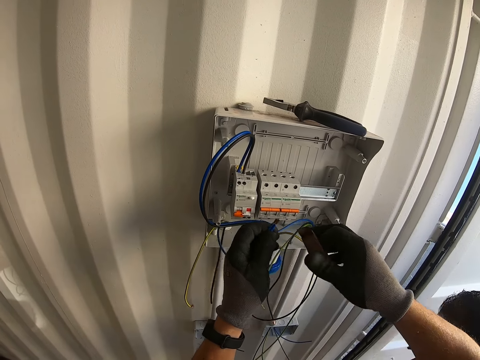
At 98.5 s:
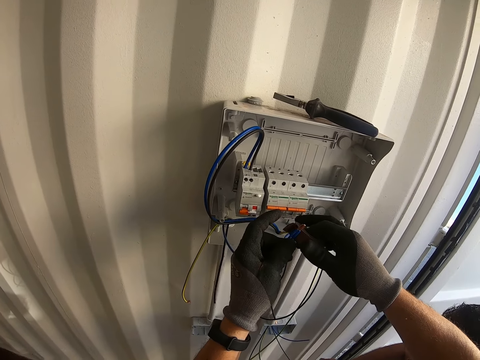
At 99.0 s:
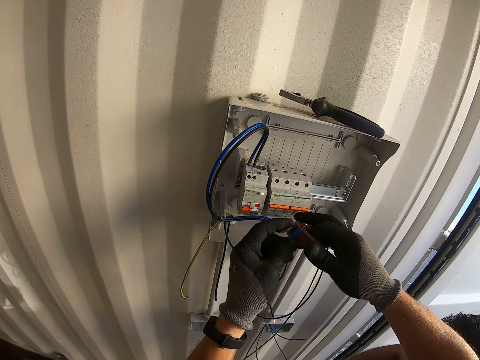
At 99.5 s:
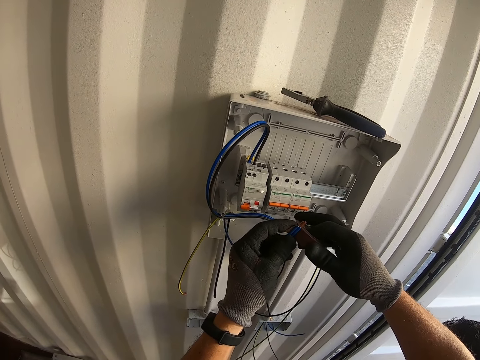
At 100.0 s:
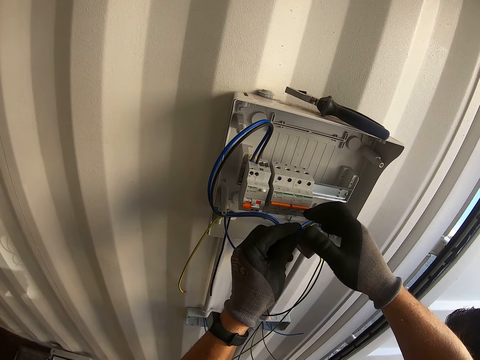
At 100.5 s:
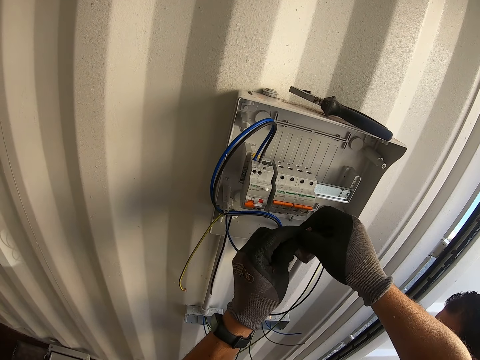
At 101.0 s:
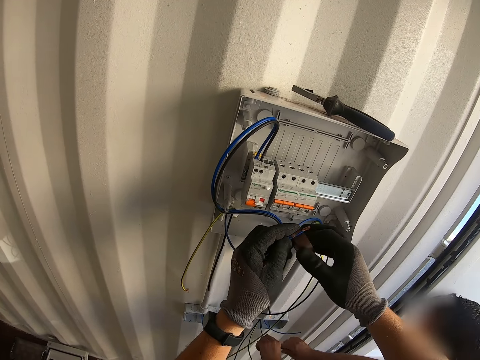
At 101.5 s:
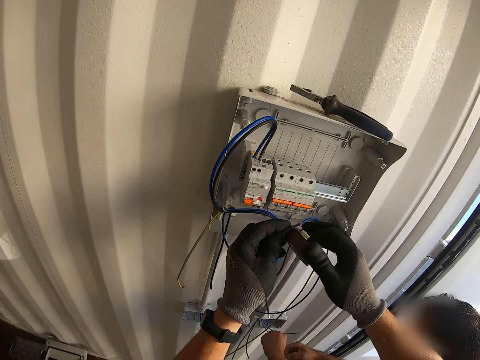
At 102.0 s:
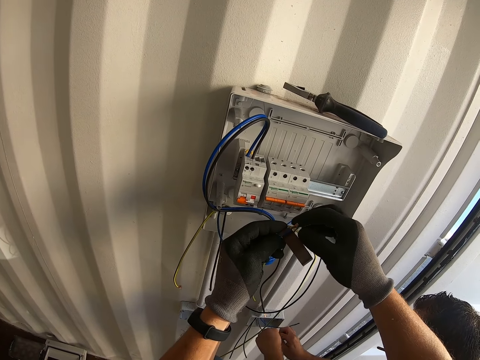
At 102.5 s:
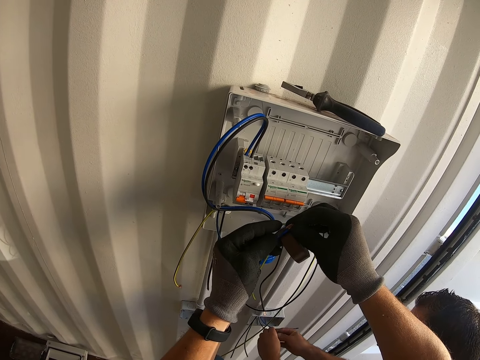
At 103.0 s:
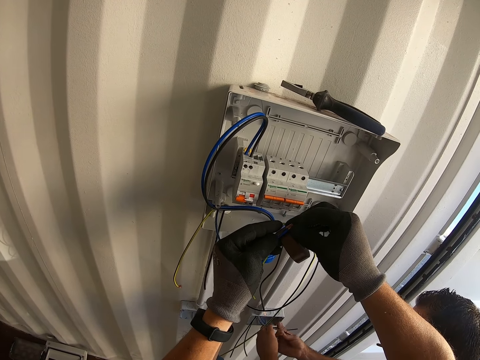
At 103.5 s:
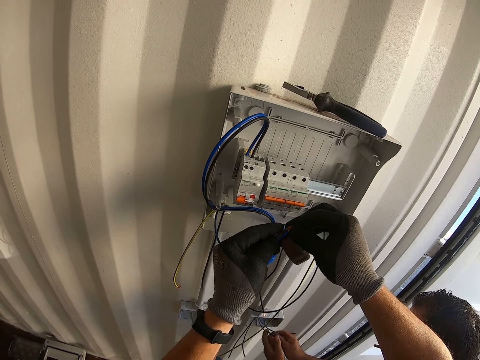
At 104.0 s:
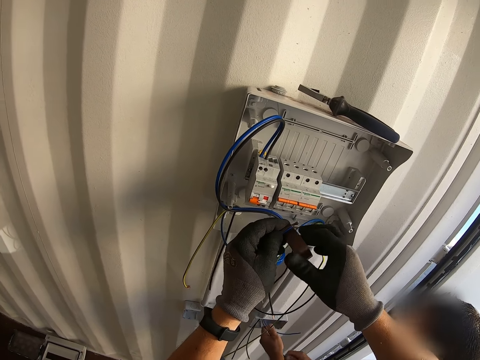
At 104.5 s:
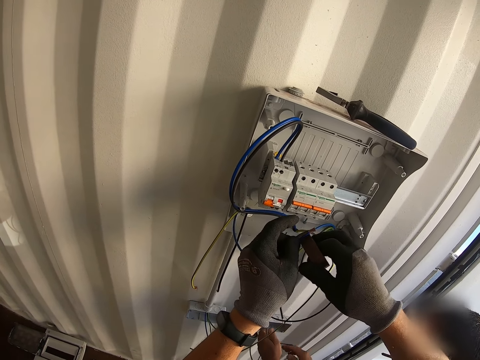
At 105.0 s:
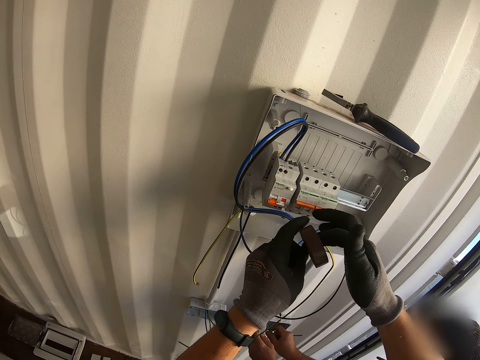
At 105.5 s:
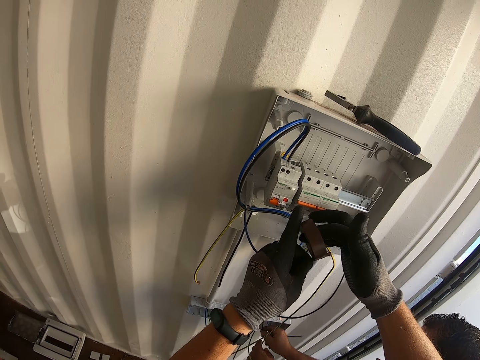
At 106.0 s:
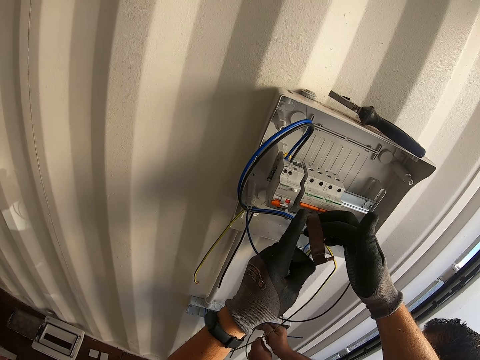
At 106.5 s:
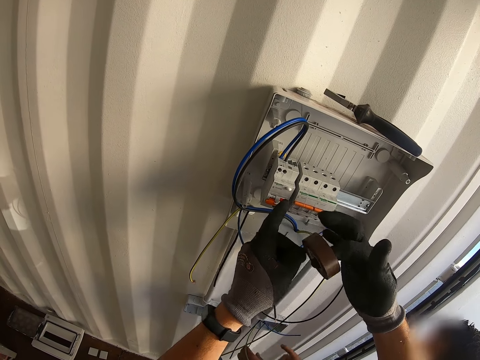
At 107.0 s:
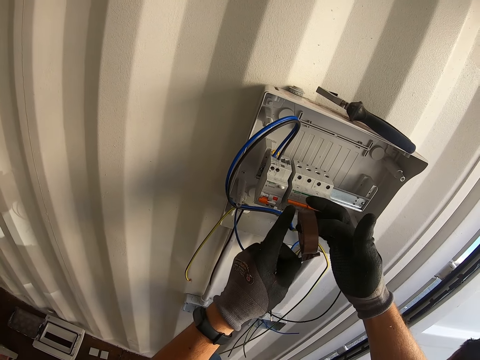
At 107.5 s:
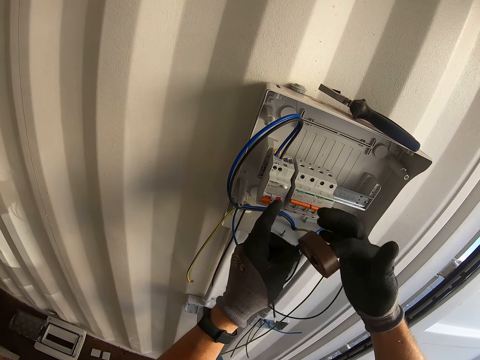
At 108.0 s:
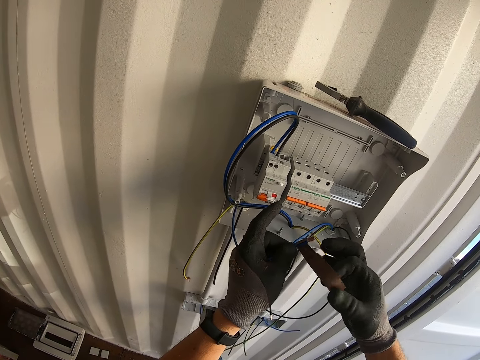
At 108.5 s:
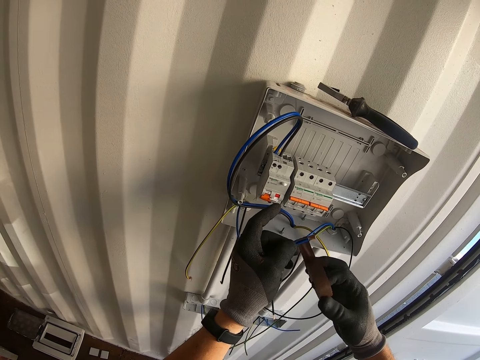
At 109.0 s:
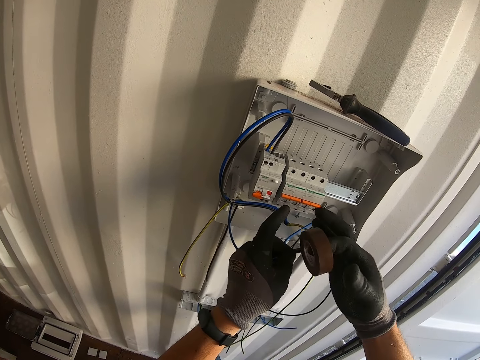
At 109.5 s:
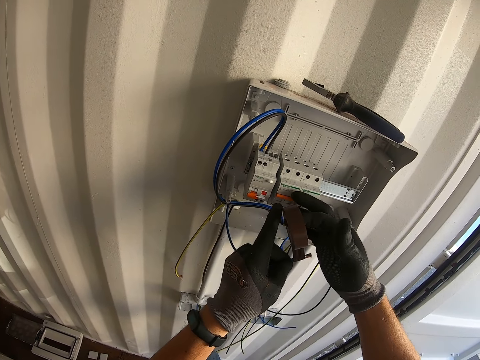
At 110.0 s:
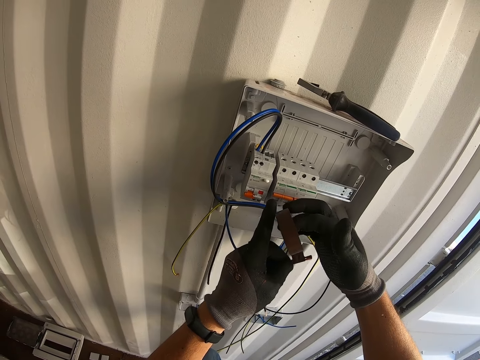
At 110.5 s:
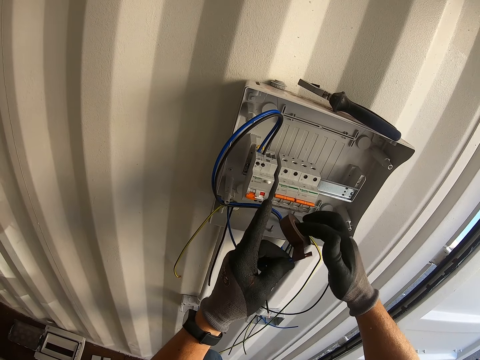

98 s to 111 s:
The camera wearer removes the tape. They mask the naked wire. A person joins the wires together. The camera wearer seals the cable with cello tape.

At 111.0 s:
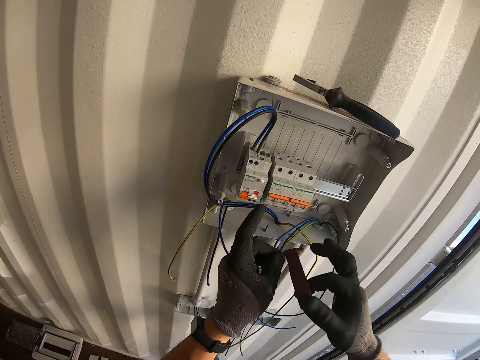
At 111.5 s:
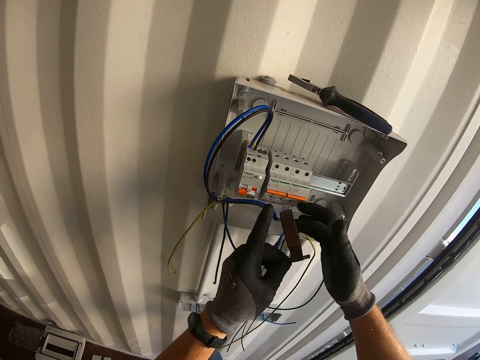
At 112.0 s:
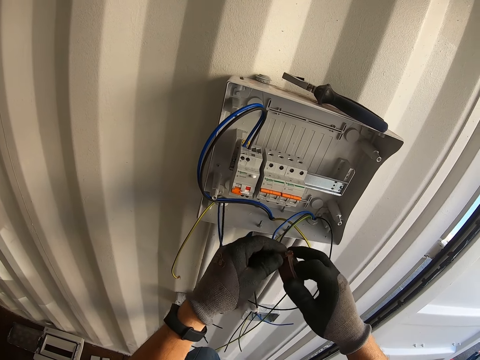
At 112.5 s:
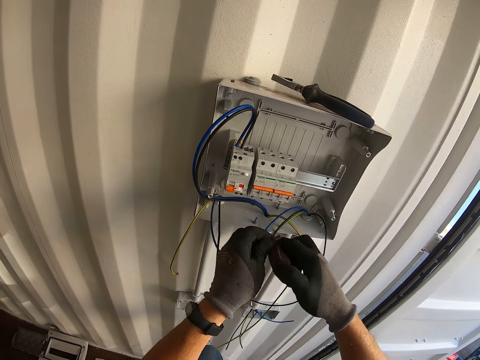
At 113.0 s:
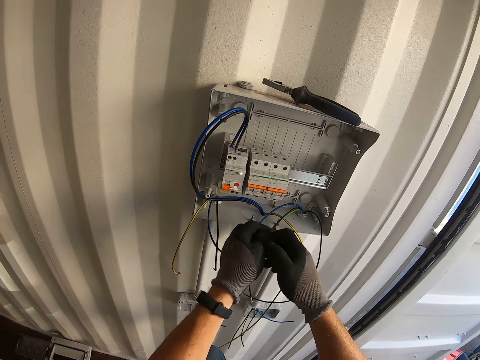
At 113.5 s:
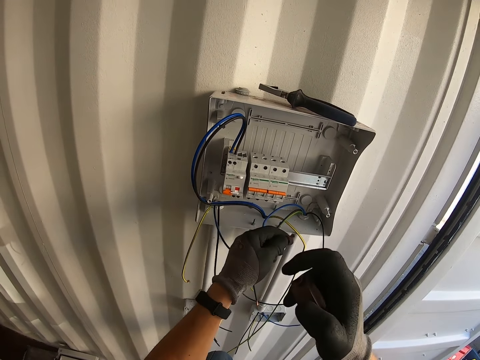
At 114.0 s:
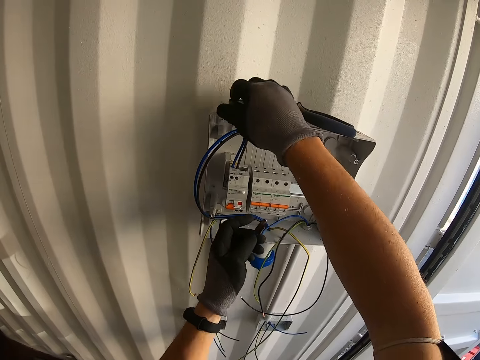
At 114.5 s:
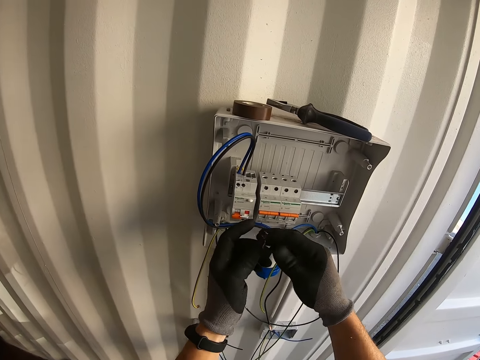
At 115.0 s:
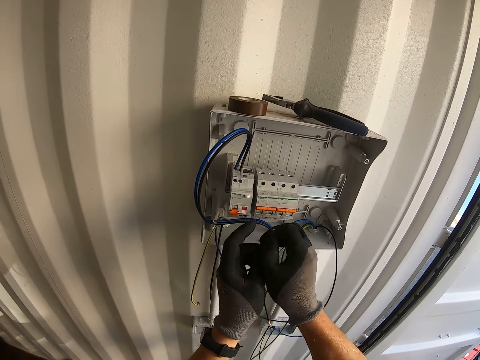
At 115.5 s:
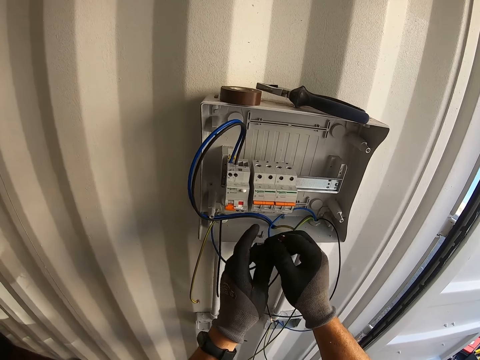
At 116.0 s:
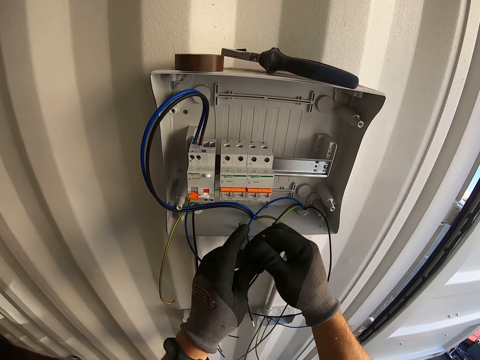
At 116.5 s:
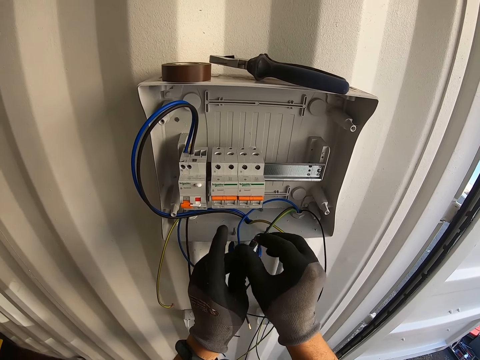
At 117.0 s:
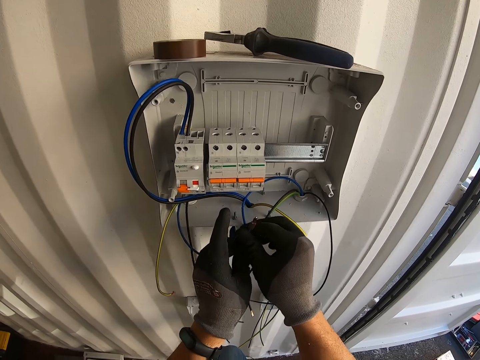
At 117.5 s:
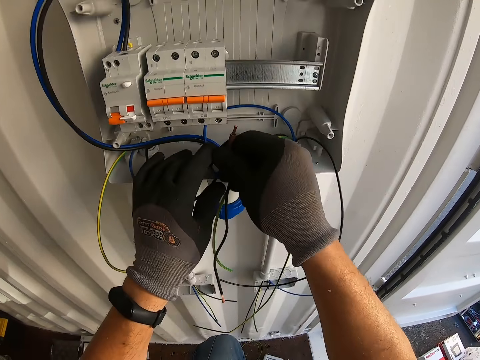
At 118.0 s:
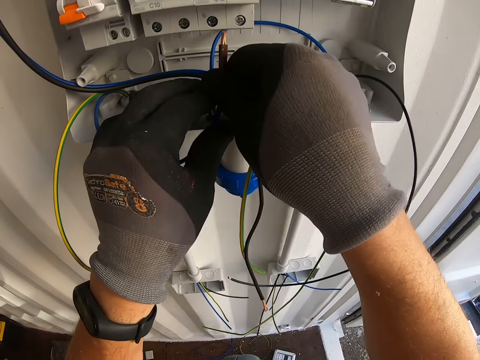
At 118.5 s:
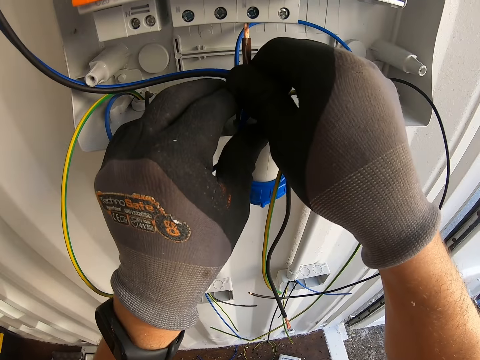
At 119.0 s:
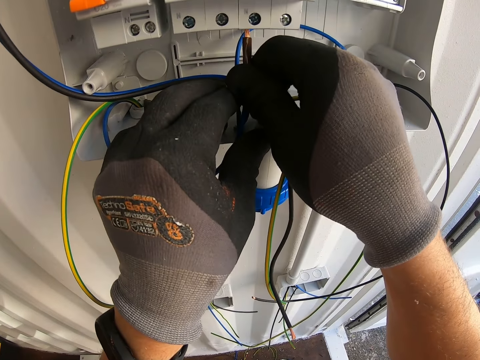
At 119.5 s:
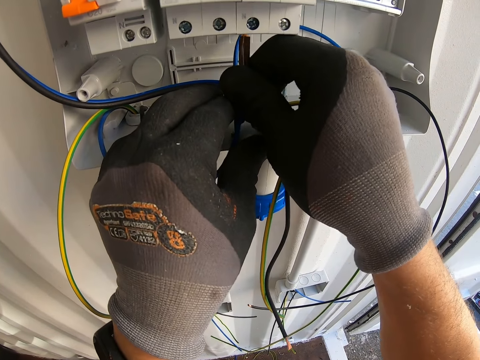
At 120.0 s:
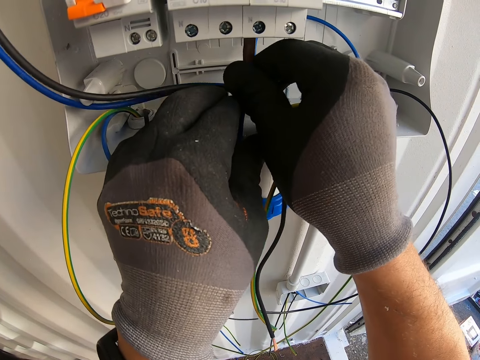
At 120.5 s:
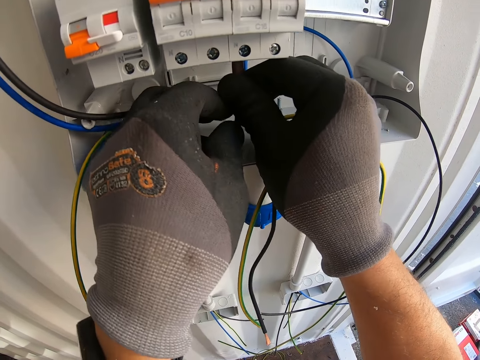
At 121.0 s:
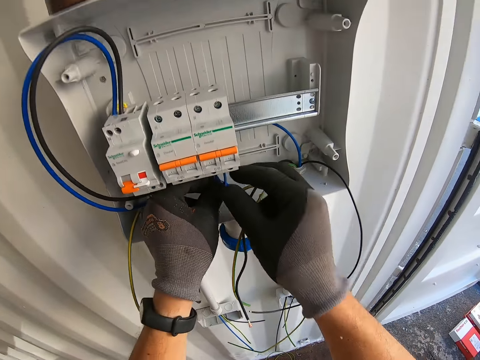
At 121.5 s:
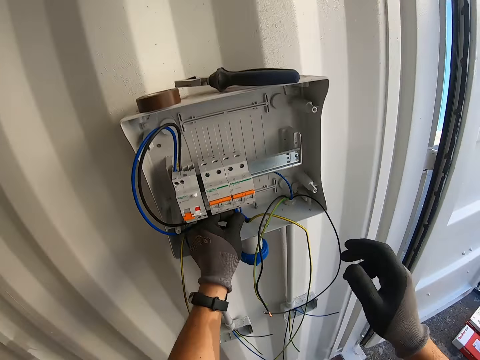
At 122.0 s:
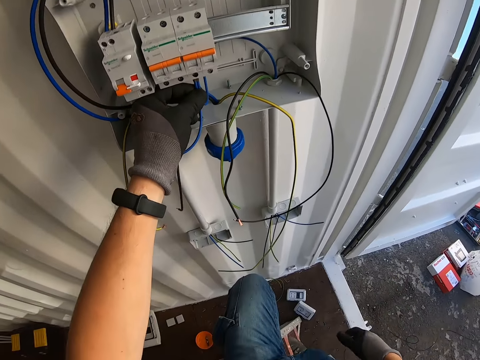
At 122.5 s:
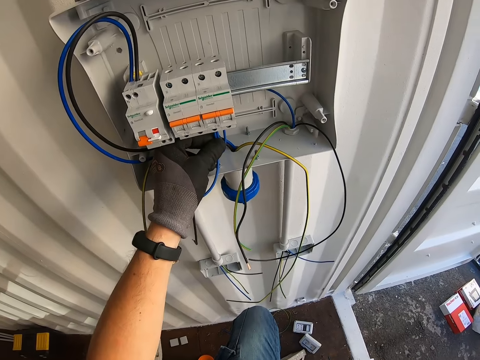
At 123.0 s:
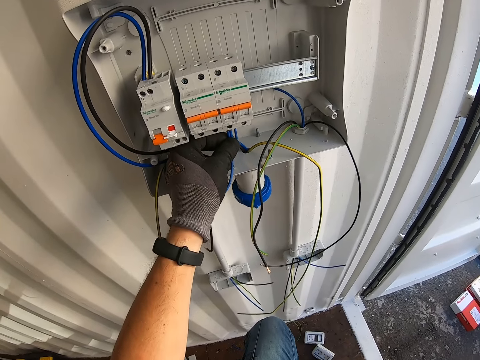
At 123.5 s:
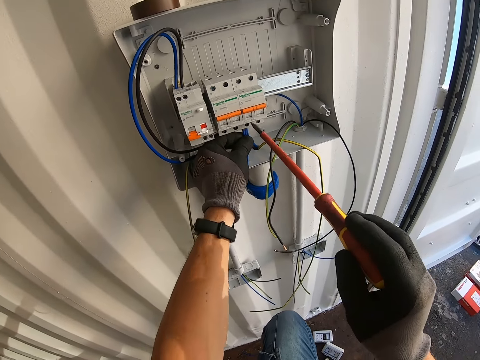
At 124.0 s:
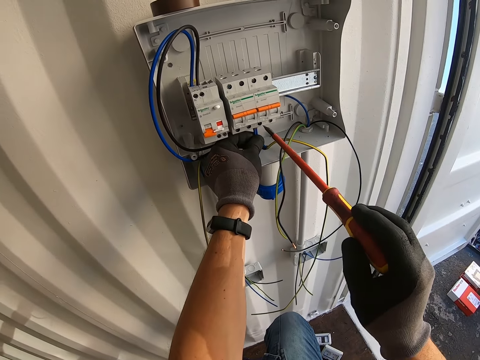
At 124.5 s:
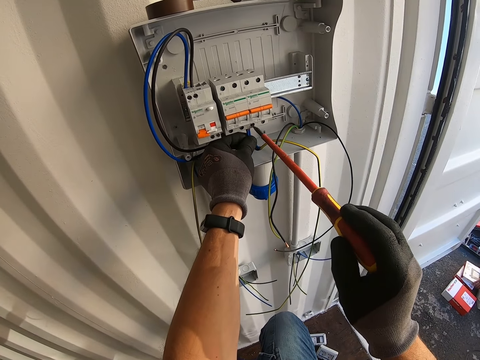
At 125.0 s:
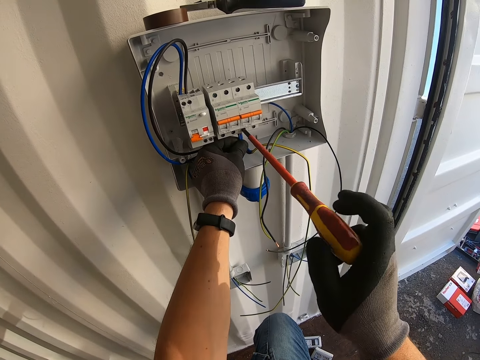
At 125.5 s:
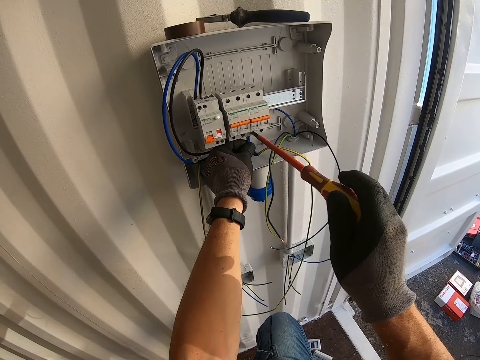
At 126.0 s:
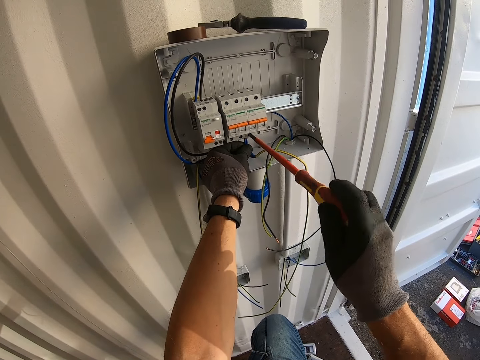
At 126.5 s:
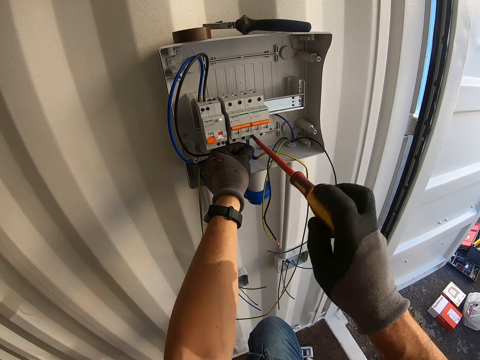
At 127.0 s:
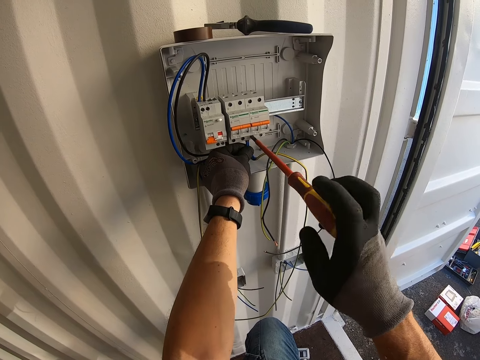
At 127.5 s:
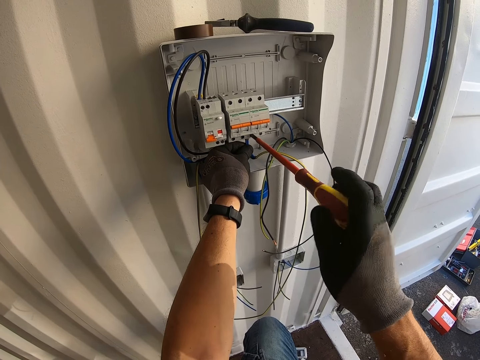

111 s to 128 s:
The camera wearer cuts the tape. They put the tape down. They press the tape. They plug the wire in the power cutout. They fix the cable in the socket. They pick up a screwdriver. They screw the cable with the screwdriver.
